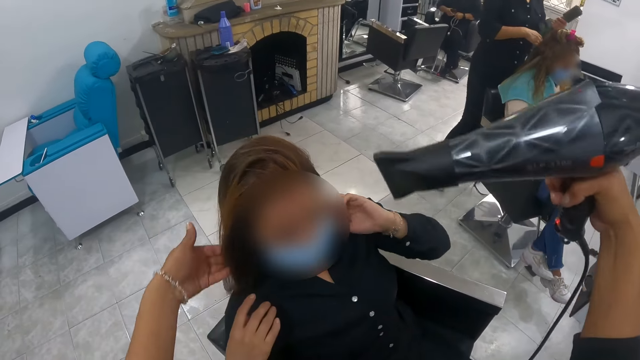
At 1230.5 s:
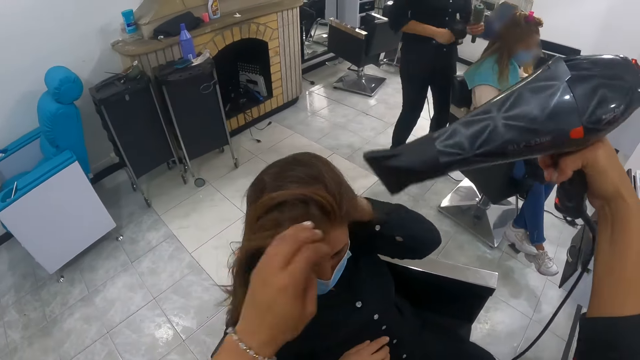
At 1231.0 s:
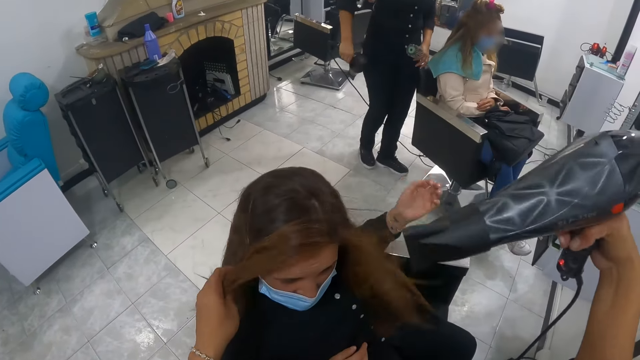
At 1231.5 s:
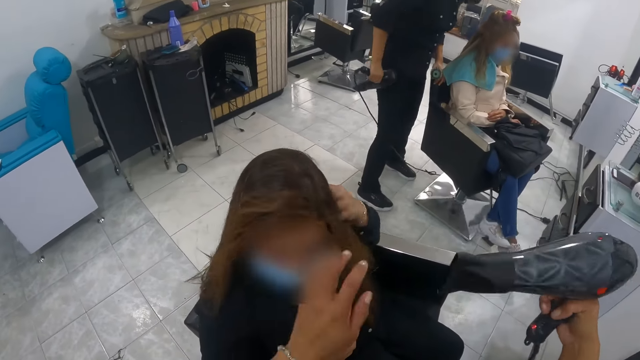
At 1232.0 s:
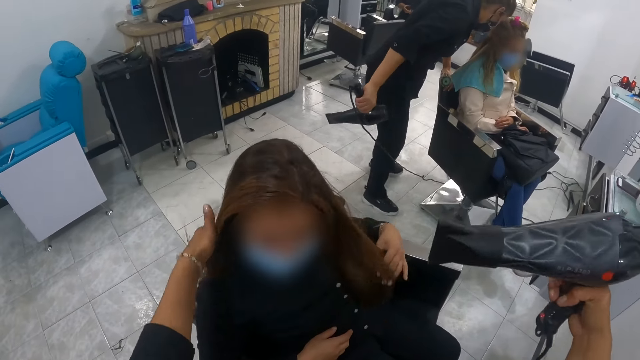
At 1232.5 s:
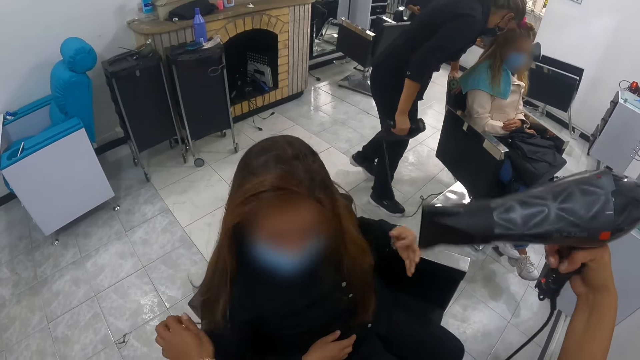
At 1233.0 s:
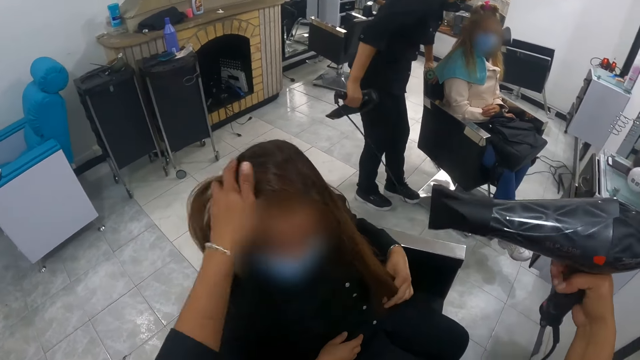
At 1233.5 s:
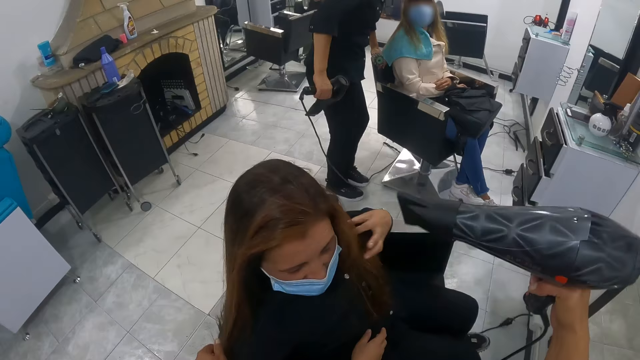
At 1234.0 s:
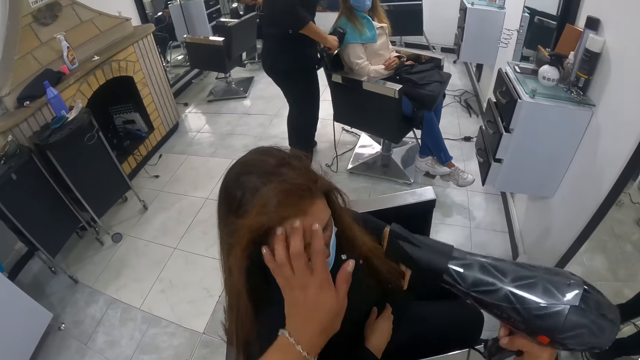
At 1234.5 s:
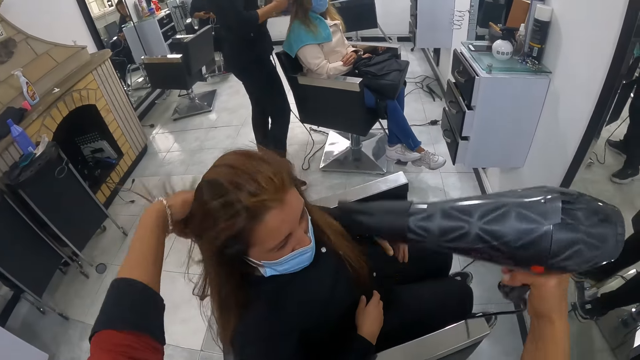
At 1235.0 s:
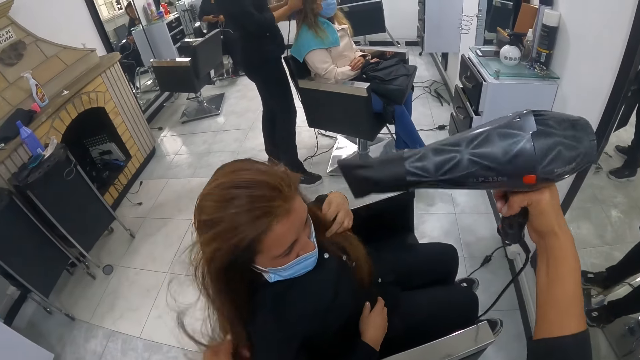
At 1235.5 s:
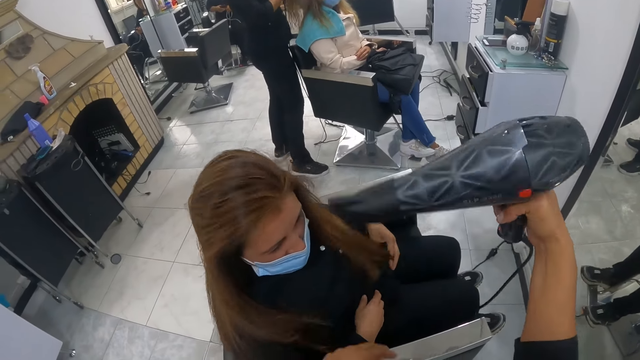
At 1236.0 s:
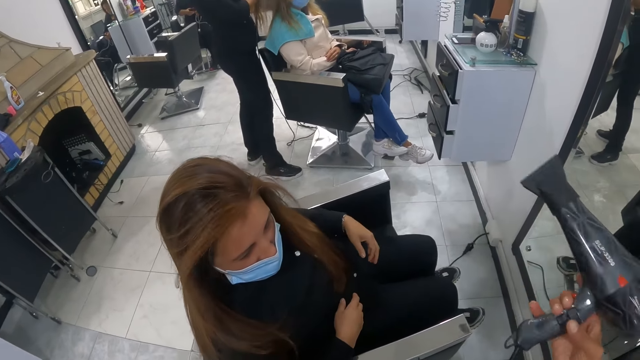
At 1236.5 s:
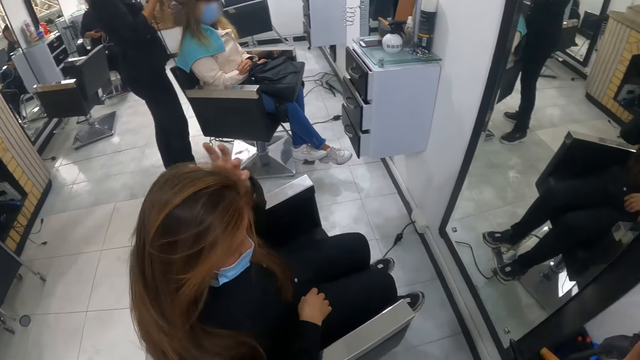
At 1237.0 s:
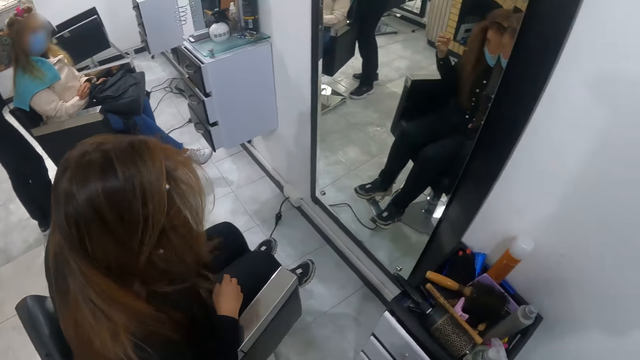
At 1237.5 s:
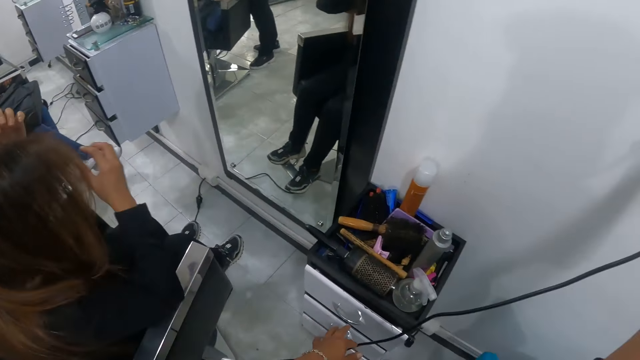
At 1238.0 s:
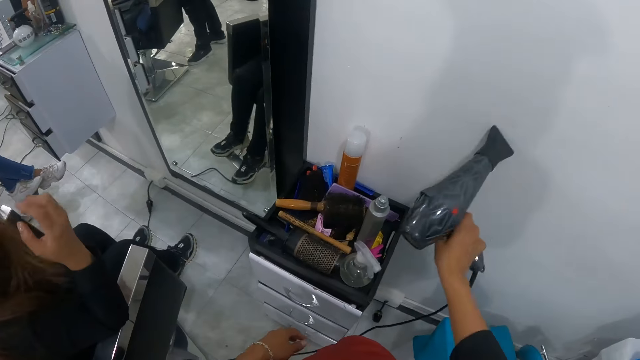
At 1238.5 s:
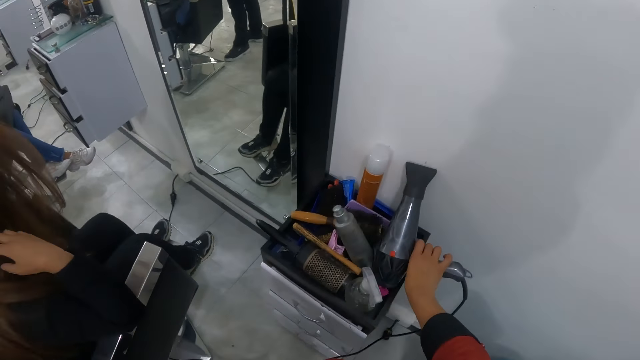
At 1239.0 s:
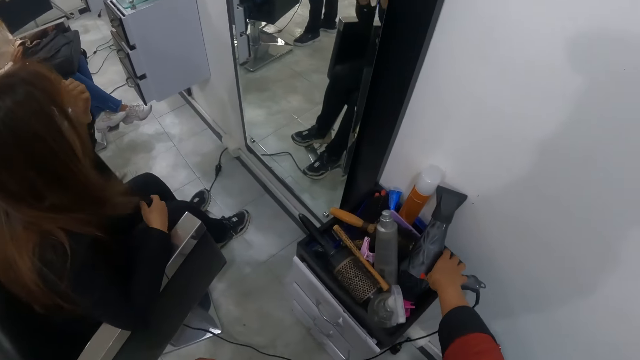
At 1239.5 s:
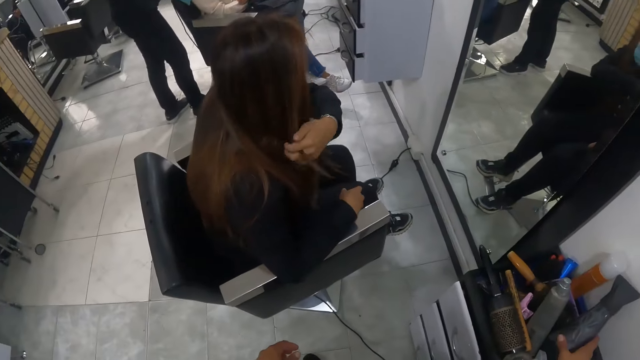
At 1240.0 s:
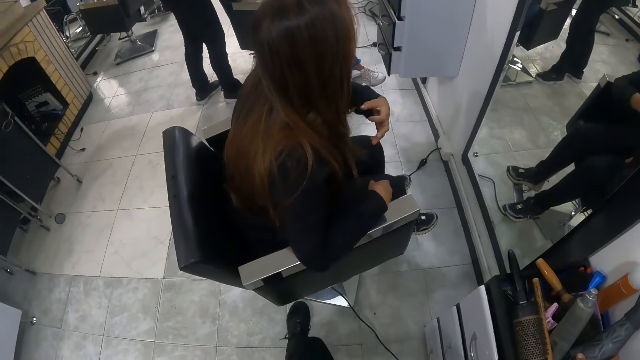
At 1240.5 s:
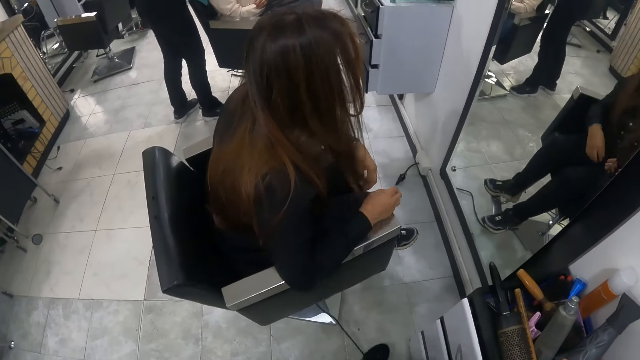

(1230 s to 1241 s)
The camera wearer touches the hair of a woman with her left hand. Another woman takes the hand dryer from her left arm with her right hand. The first woman touches her hair with her left hand. A person talks to another person. The first person straightens a person's hair with a blow dry and comb. The woman touches her hair with both hands. The camera wearer drops the hand dryer in the cabinet with her right hand.

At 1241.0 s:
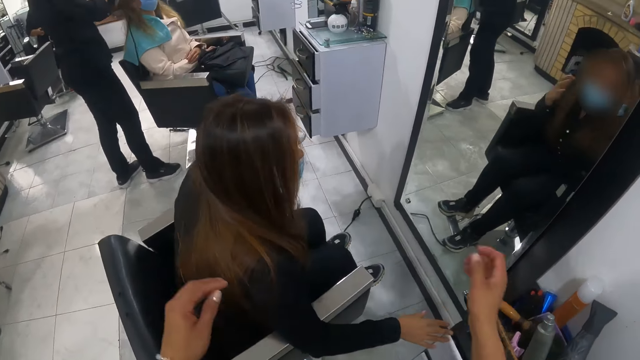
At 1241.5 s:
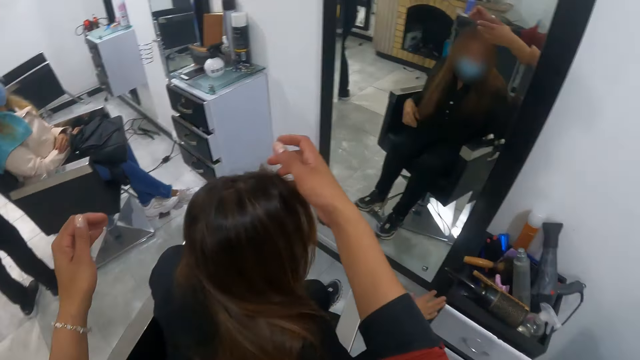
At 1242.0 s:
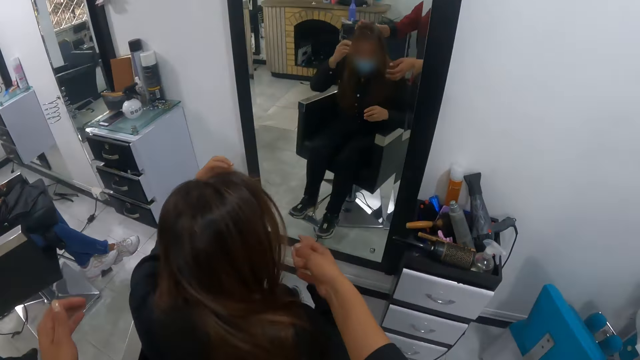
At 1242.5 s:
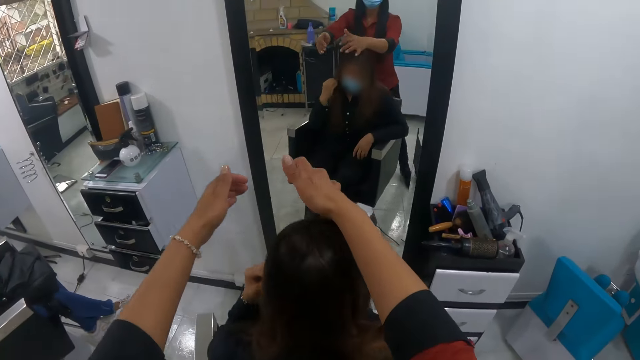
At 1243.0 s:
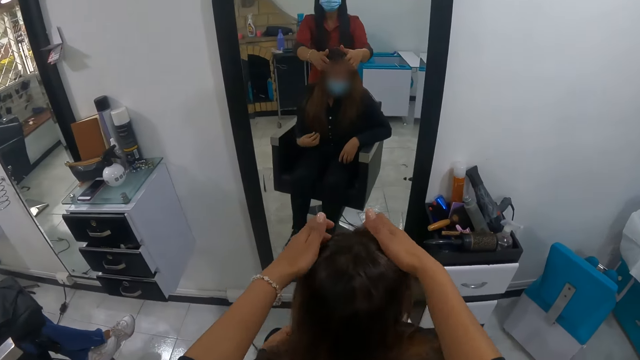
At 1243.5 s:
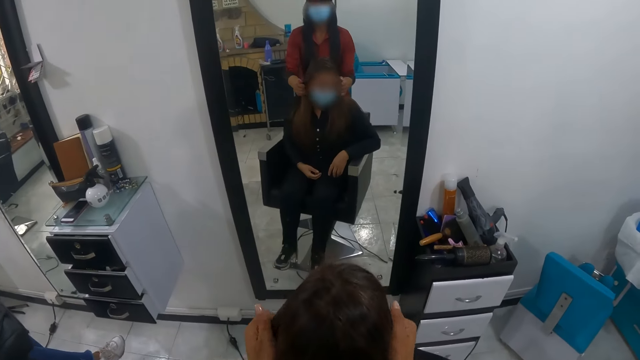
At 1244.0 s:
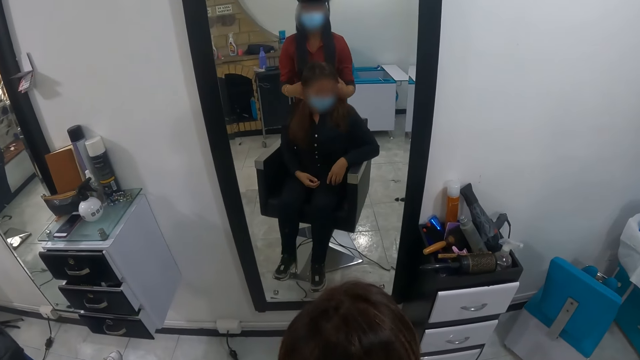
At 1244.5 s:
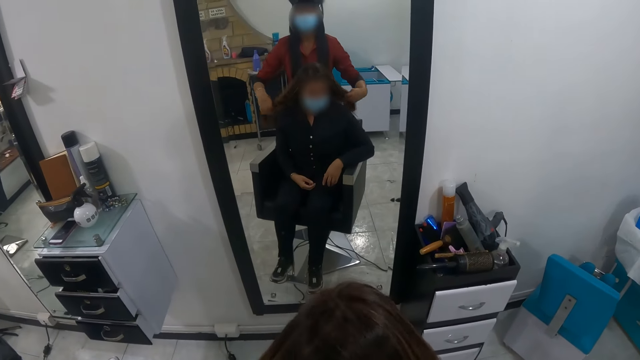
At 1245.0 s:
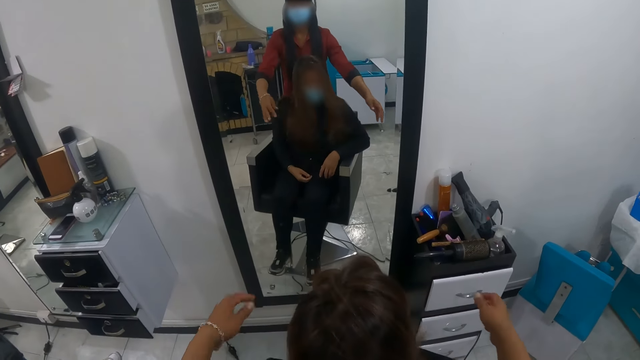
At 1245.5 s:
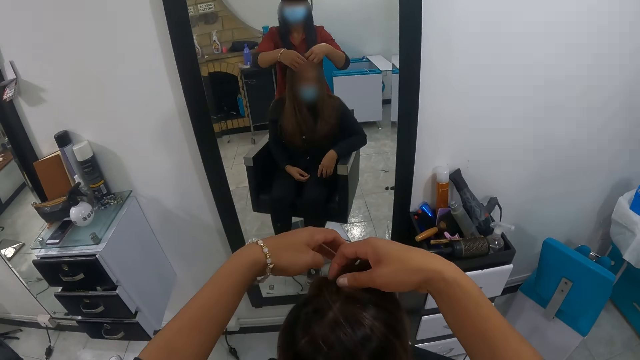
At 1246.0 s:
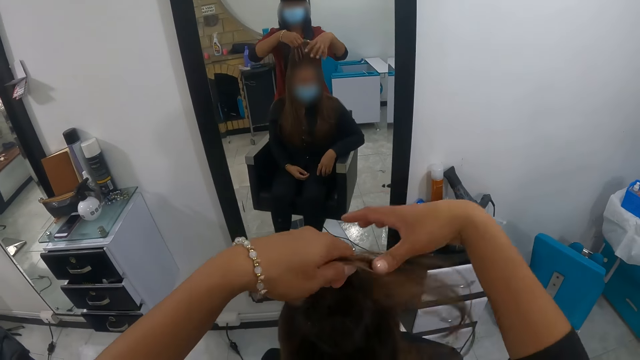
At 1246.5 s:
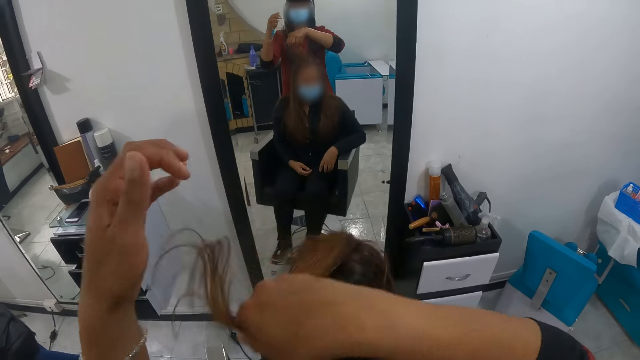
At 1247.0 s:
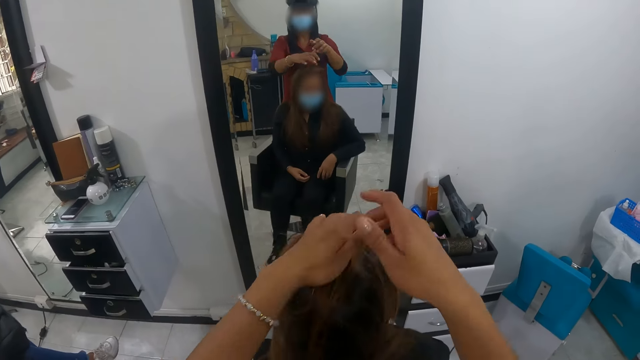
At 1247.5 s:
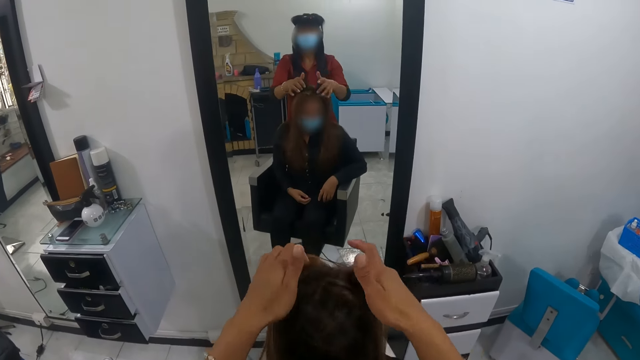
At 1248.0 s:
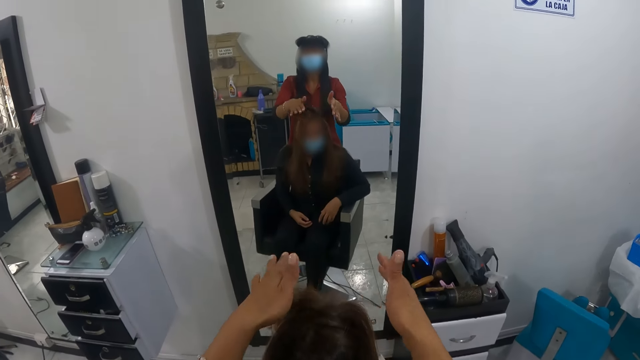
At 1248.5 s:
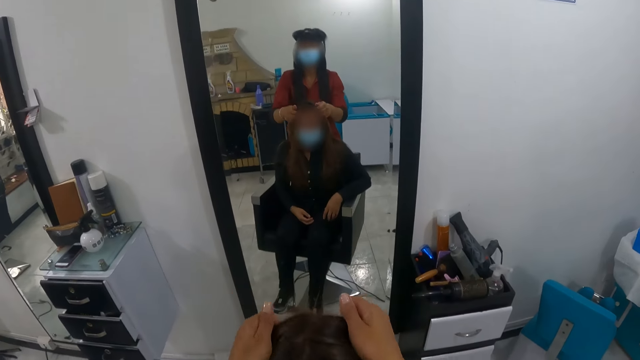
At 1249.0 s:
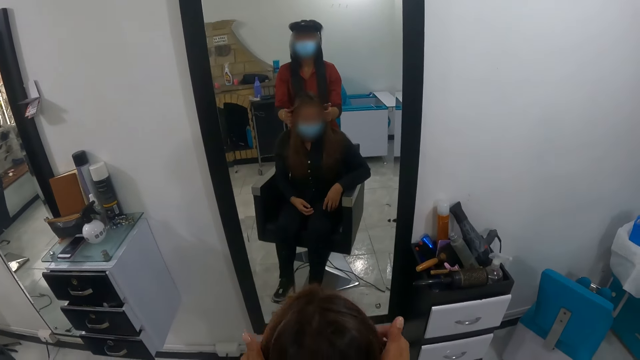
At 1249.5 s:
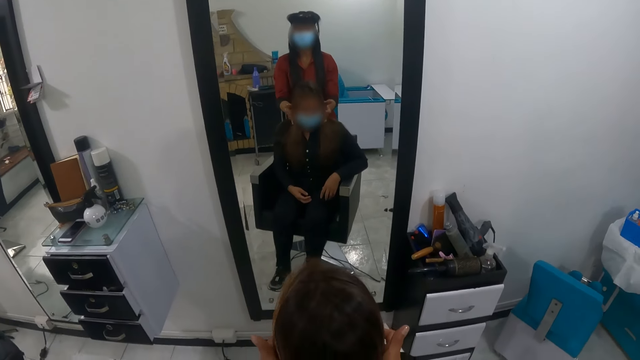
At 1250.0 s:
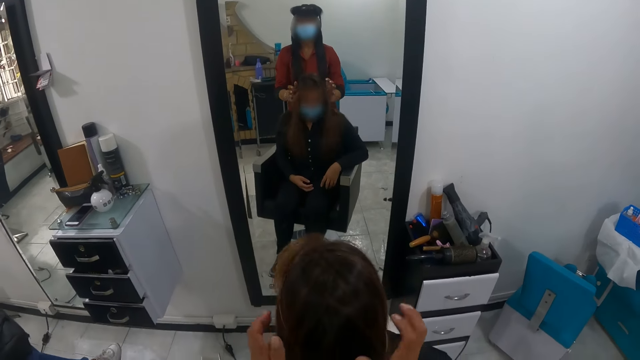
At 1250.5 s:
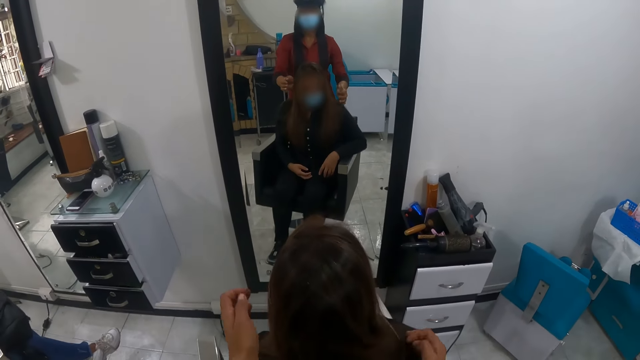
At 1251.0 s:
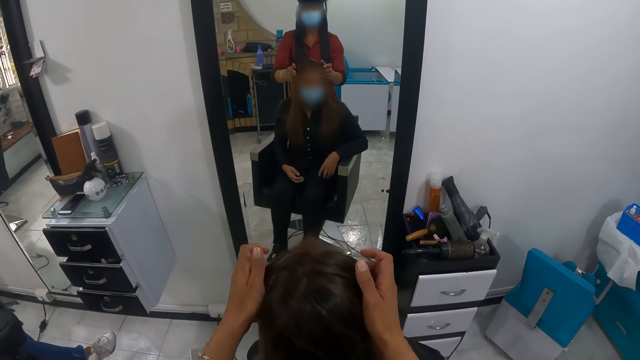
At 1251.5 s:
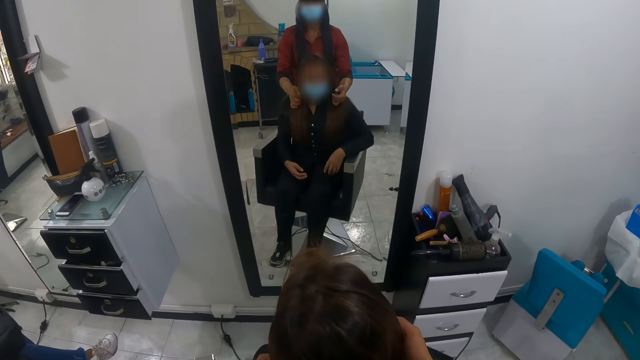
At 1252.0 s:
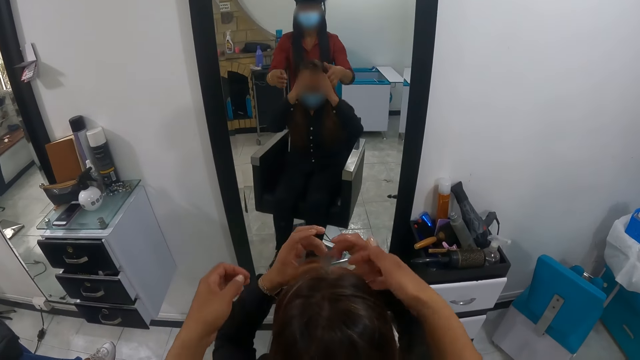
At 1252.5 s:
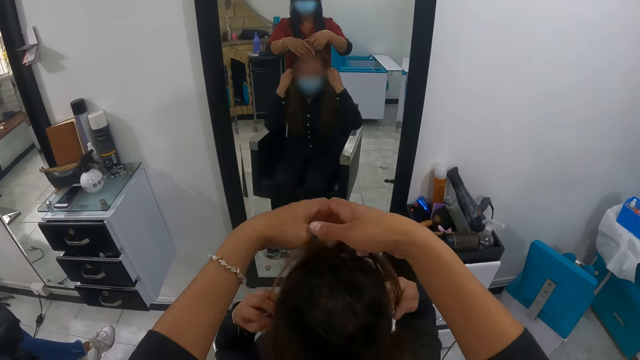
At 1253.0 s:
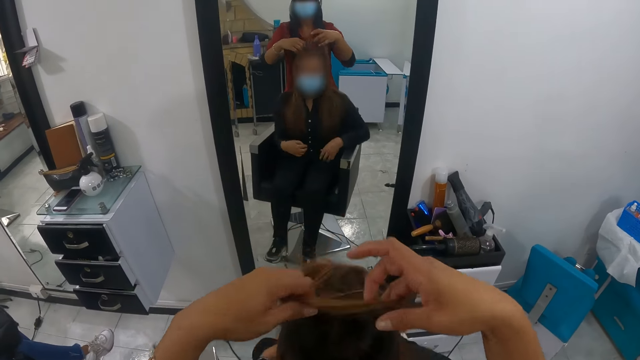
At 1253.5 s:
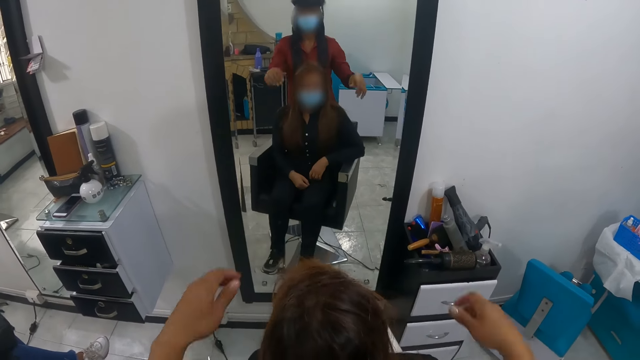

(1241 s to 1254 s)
The camera wearer touches the hair of a woman with both hands. She styles the woman's hair. The woman touches her hair with both hands.
